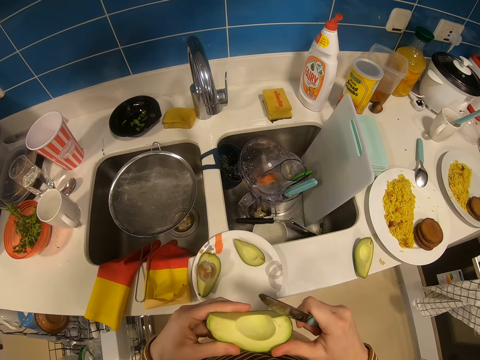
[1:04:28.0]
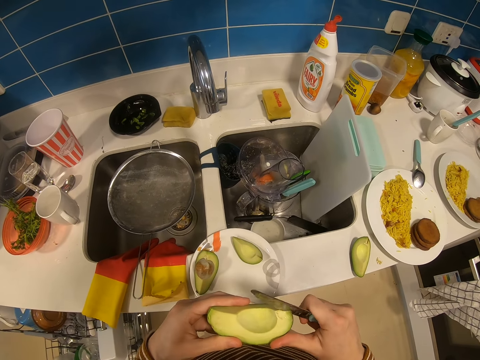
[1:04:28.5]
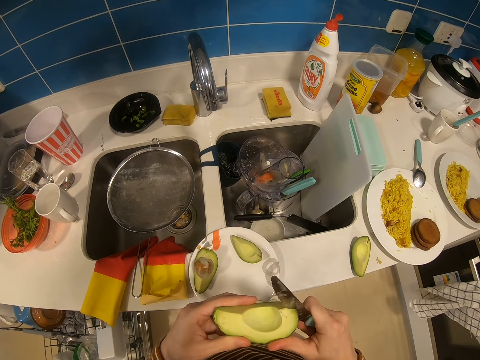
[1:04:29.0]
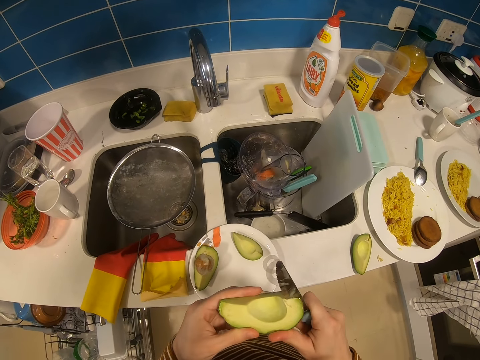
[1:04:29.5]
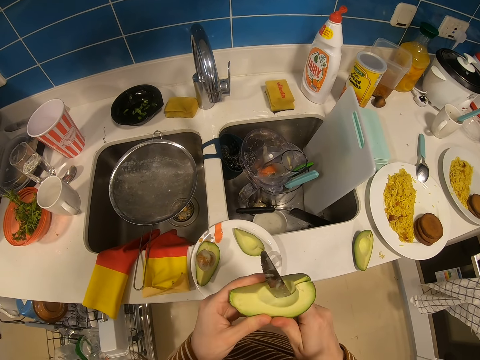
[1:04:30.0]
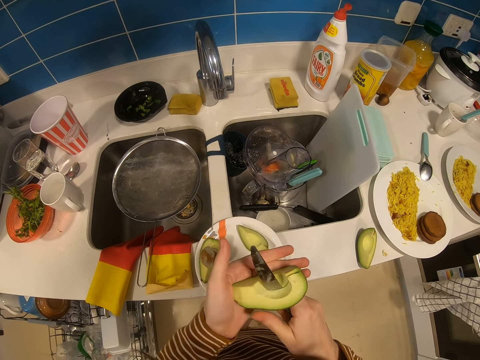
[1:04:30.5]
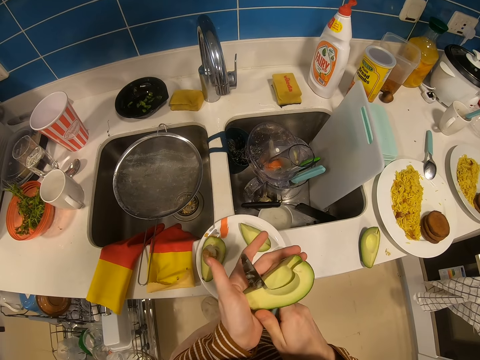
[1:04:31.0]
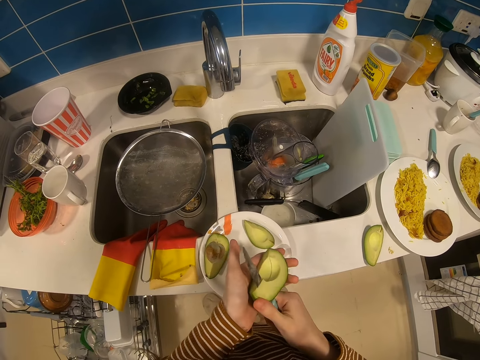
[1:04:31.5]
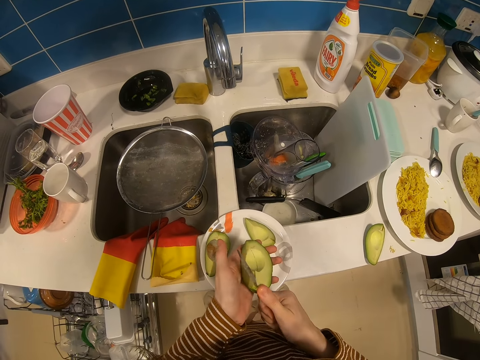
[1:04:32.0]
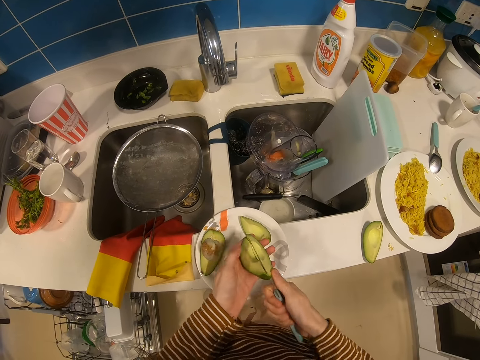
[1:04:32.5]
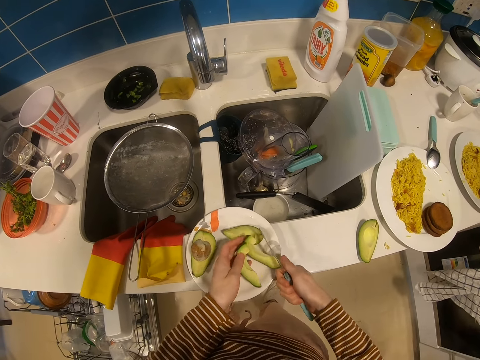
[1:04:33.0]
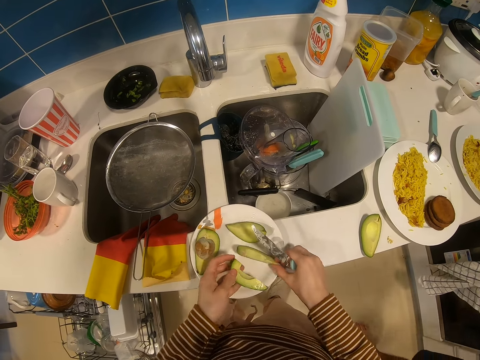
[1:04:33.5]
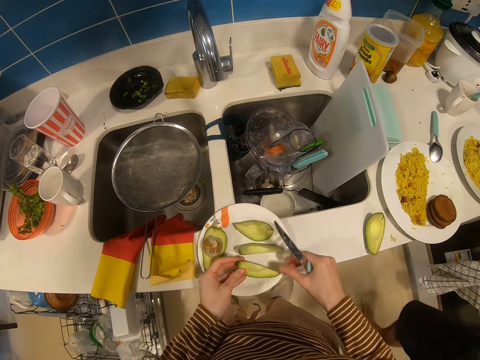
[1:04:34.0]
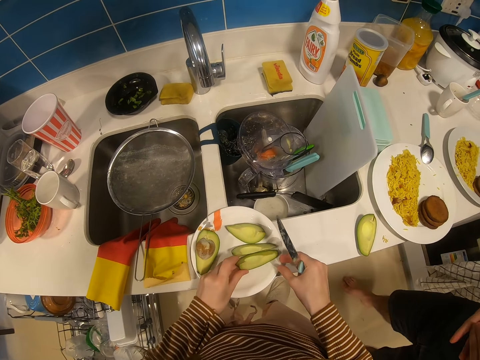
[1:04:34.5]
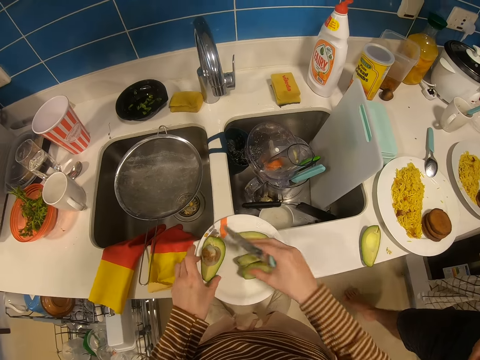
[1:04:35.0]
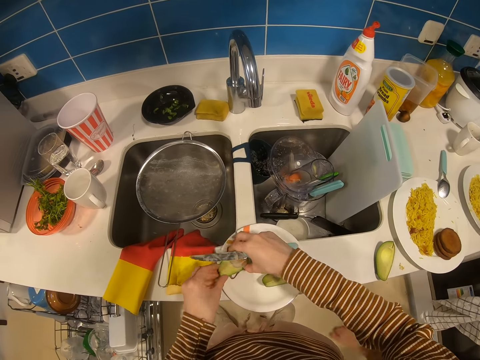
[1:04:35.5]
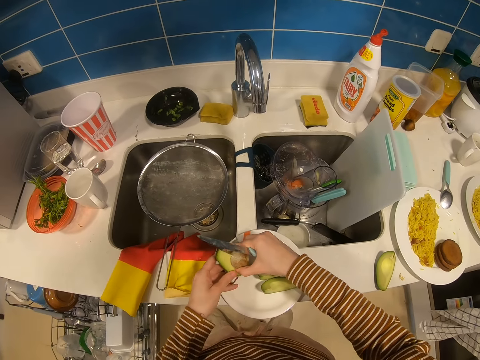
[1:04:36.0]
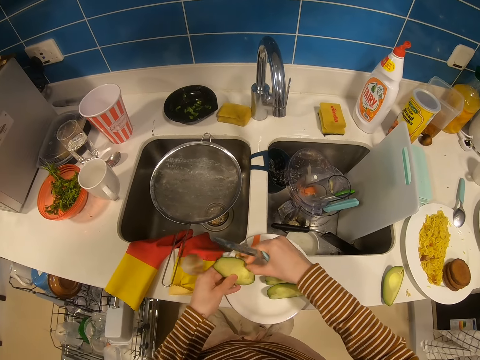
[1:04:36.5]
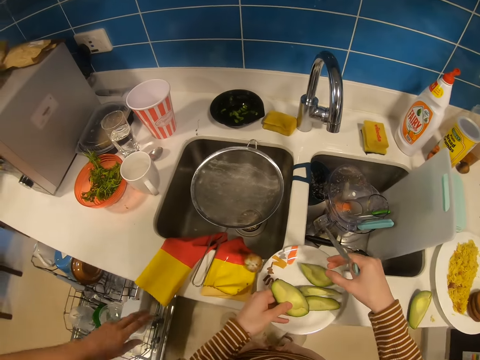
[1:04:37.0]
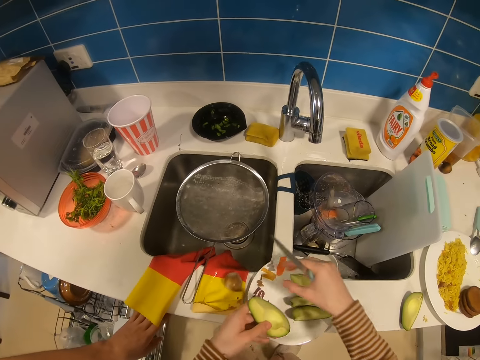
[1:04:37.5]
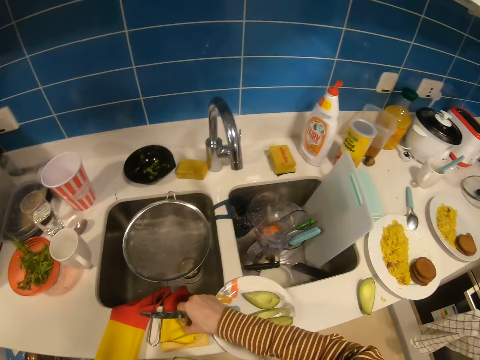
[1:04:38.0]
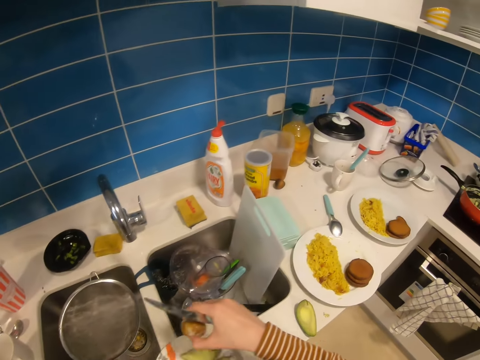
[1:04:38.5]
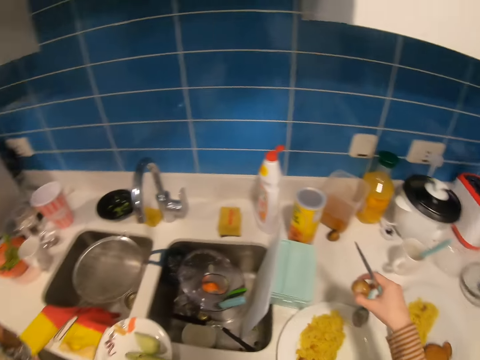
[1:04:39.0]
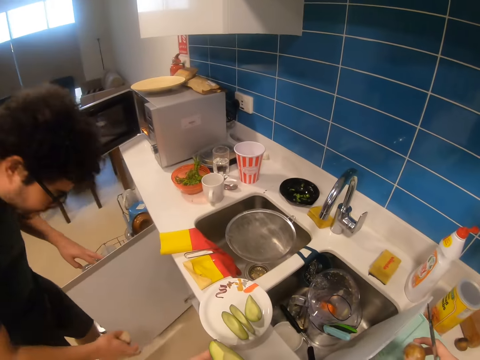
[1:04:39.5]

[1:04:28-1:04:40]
The camera wearer cuts the avocado into two pieces. They place a piece of avocado on a plate. They pick the avocado from the plate. They remove the avocado seed from the avocado. A man talks to the camera wearer. The camera wearer picks the avocado seed from the countertop.

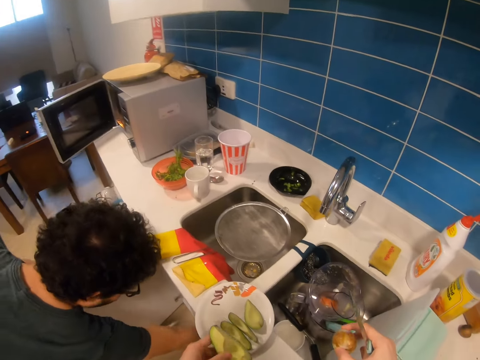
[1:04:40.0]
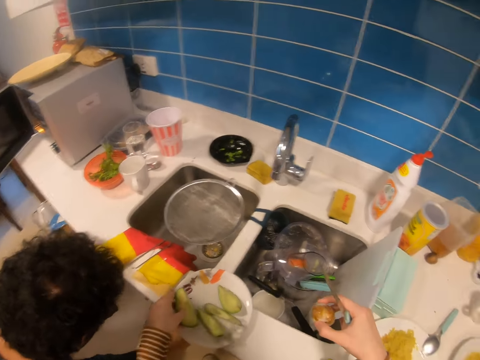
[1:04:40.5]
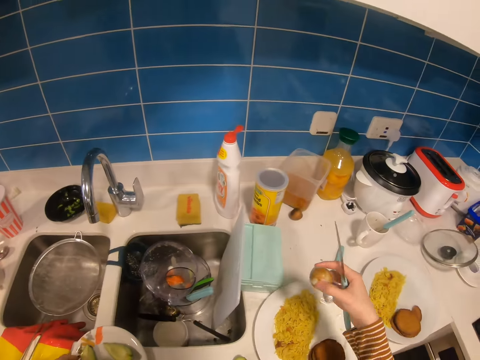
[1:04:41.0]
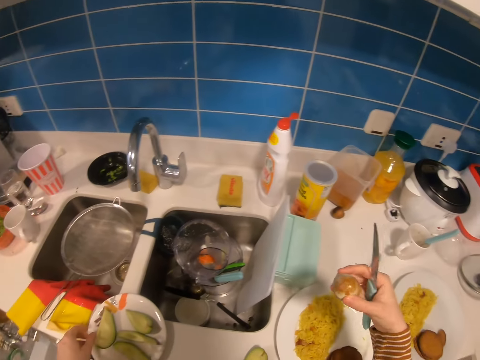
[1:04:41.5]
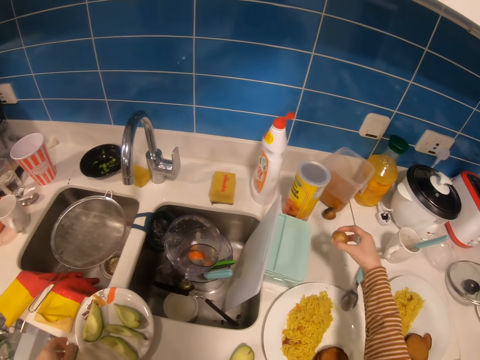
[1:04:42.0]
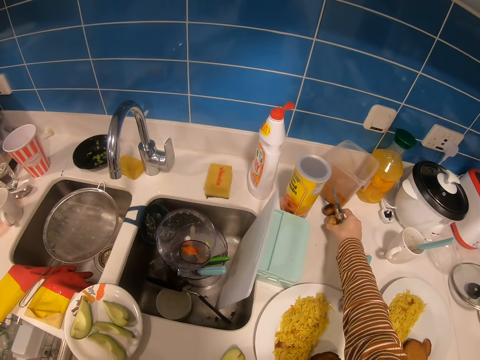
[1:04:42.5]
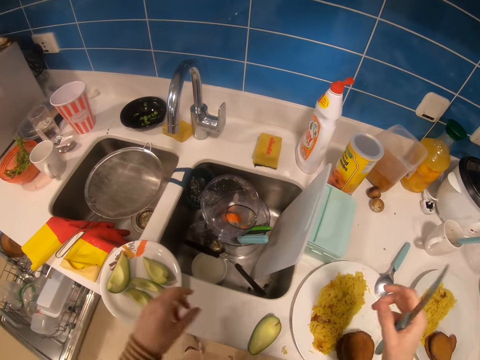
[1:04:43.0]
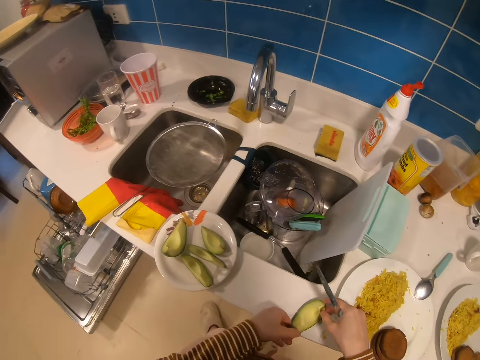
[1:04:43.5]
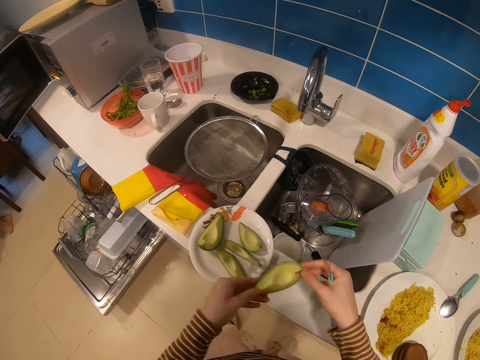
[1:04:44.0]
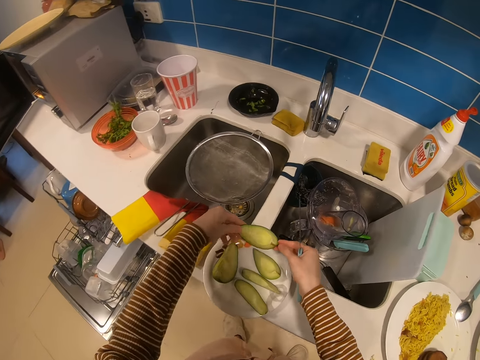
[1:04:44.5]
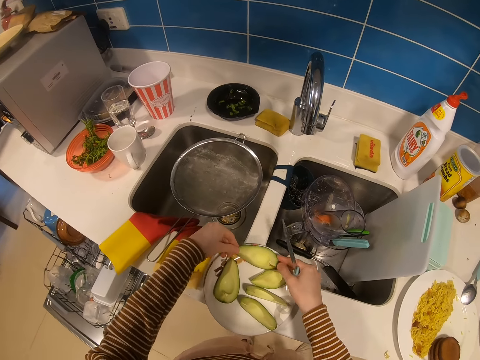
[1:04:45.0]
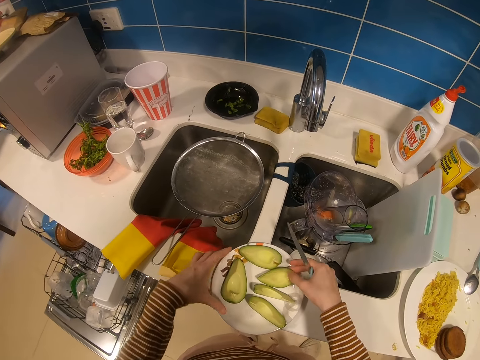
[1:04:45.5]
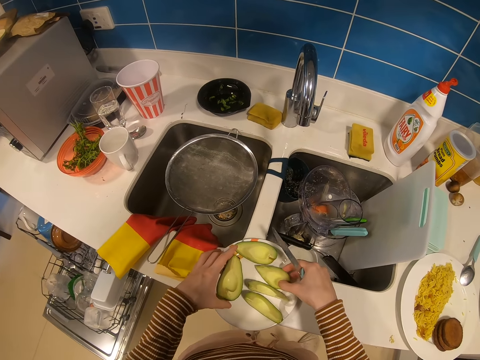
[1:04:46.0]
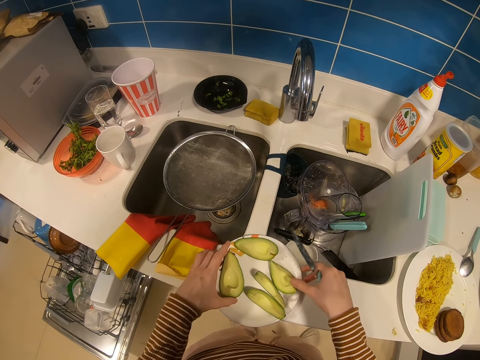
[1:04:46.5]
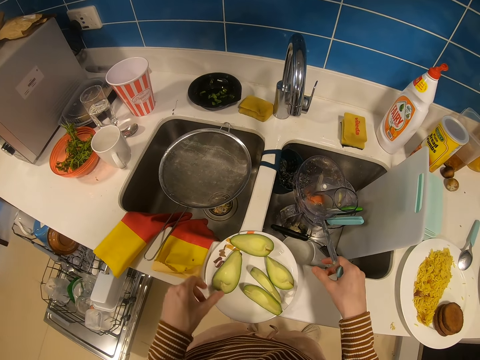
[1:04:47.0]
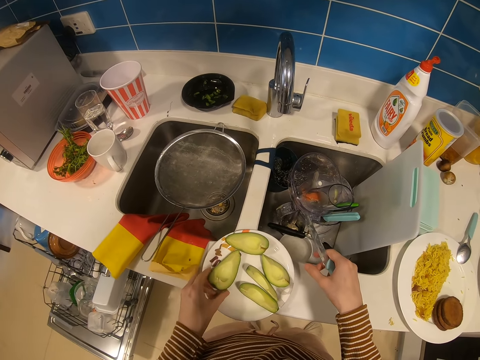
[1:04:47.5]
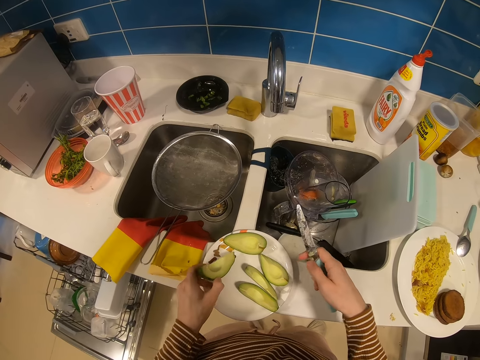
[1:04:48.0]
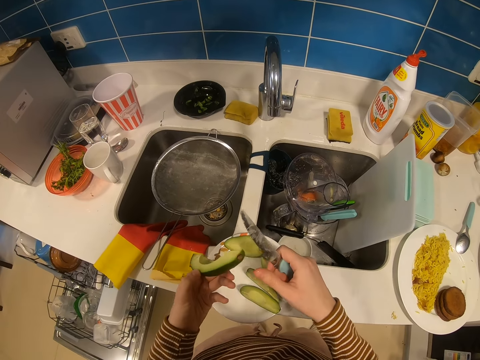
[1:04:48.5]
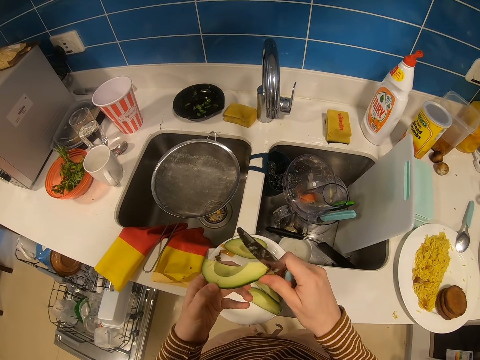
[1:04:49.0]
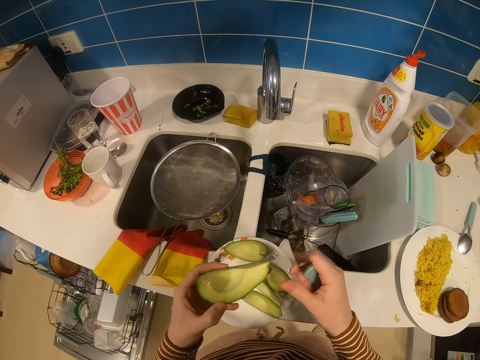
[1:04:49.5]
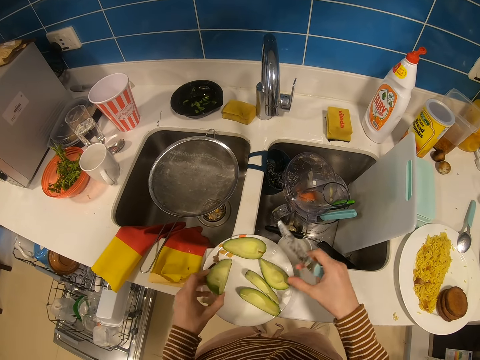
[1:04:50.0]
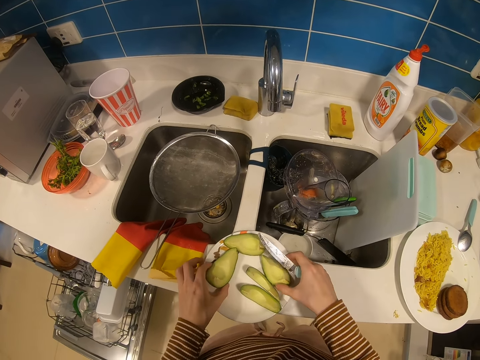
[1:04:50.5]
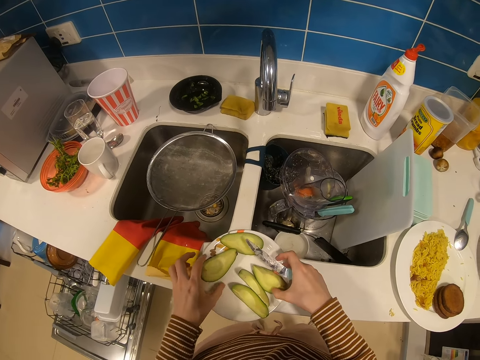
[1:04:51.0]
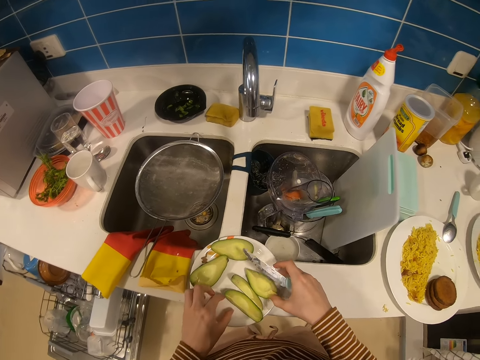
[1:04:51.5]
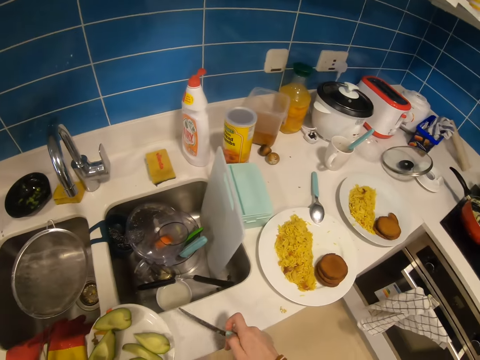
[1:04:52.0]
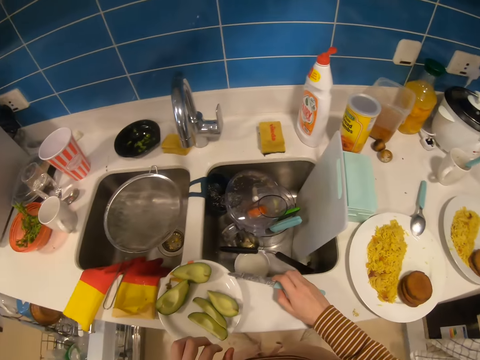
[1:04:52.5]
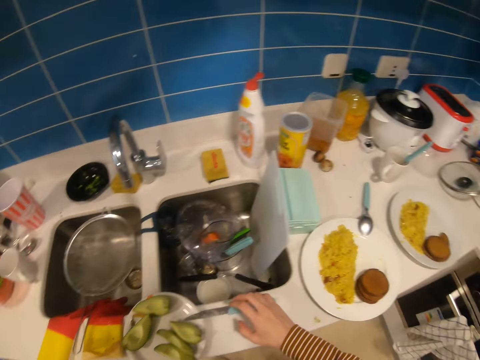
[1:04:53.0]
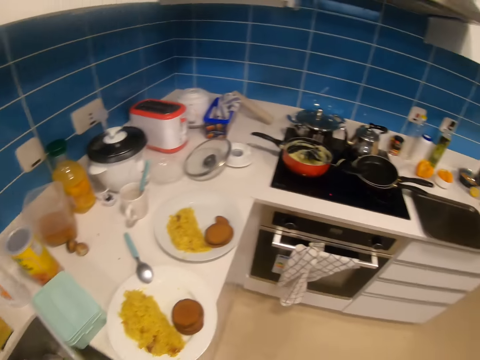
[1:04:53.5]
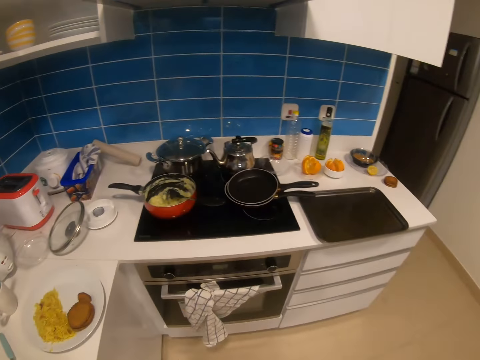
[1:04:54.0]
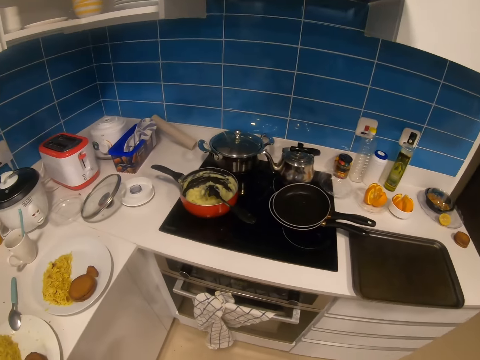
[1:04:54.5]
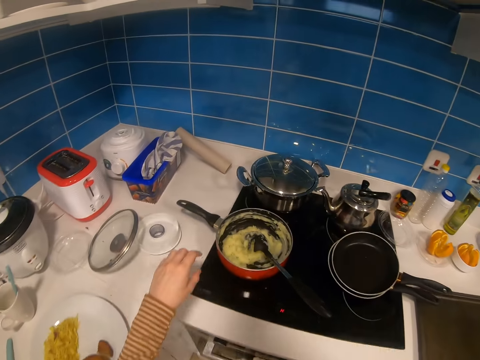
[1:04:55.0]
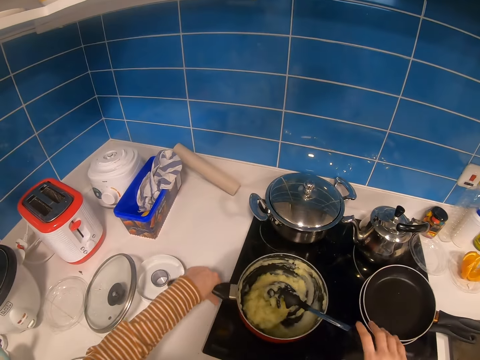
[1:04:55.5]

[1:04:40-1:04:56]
A man does something in the cupboard. The camera wearer places the avocado in the plate. They place the avocado seed on the countertop. They take a piece of avocado from the countertop. They place the piece of avocado on a plate. They take a piece of avocado. They arrange the avocado pieces in the plate. They place a piece of avocado on the plate. They place the knife on the countertop. They walk towards the stove, towards a pot.
